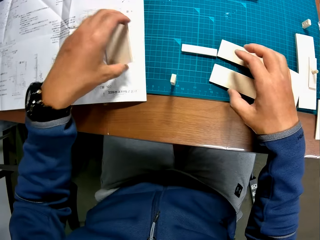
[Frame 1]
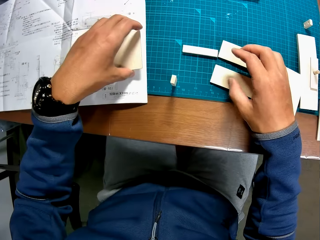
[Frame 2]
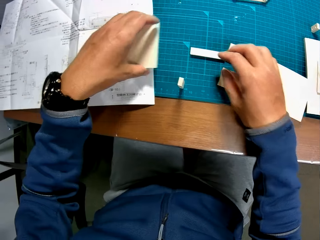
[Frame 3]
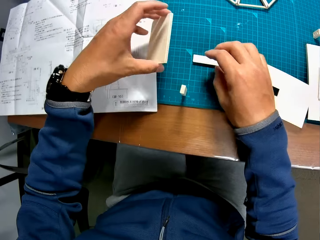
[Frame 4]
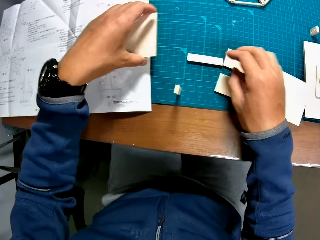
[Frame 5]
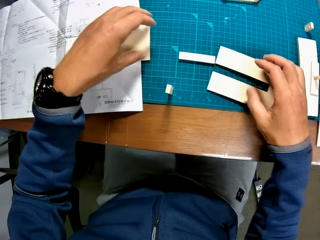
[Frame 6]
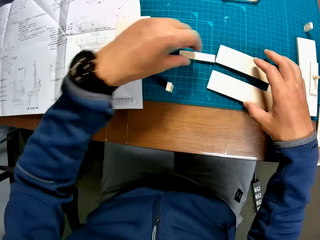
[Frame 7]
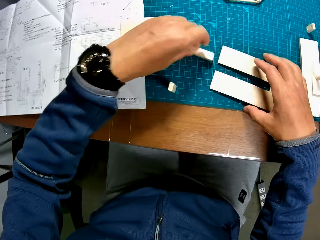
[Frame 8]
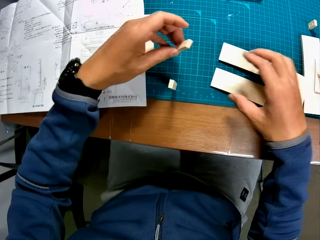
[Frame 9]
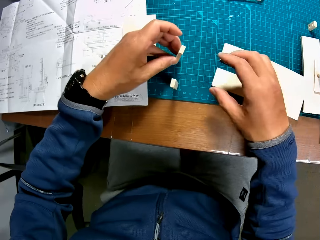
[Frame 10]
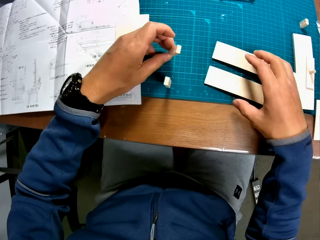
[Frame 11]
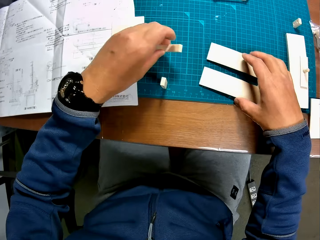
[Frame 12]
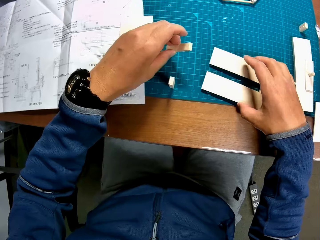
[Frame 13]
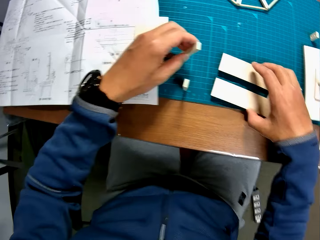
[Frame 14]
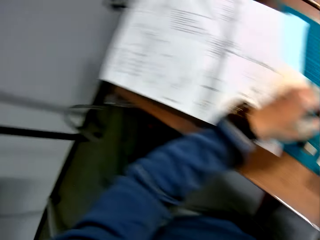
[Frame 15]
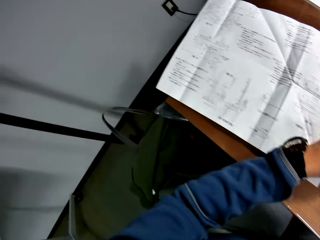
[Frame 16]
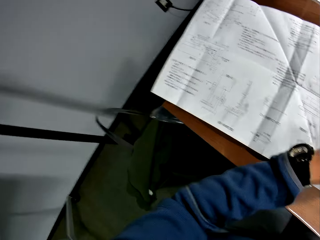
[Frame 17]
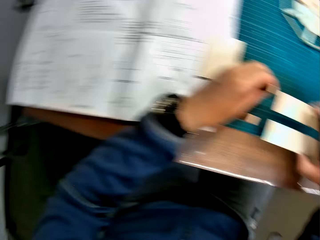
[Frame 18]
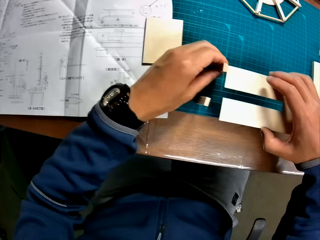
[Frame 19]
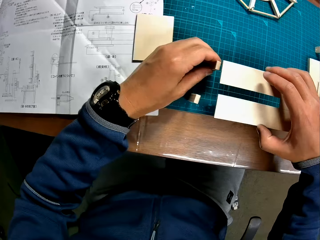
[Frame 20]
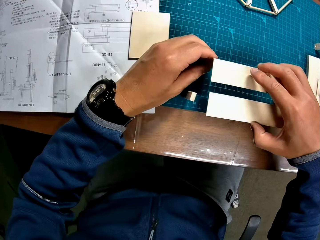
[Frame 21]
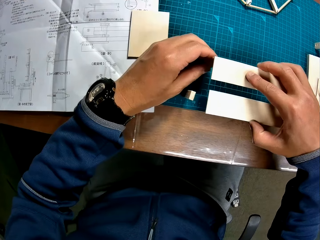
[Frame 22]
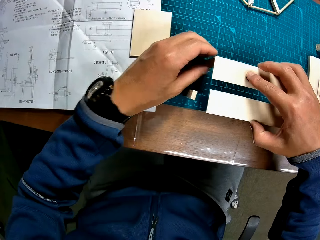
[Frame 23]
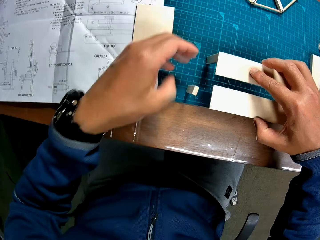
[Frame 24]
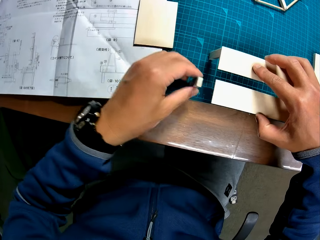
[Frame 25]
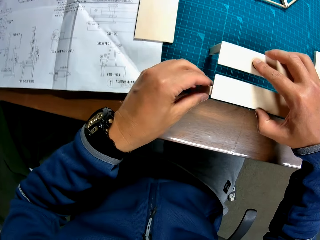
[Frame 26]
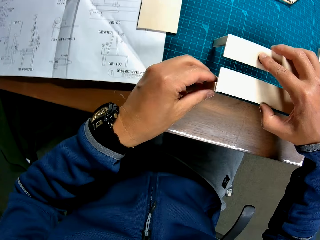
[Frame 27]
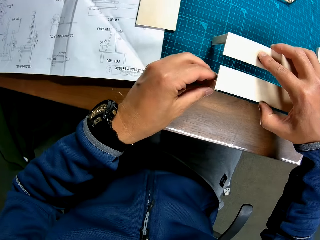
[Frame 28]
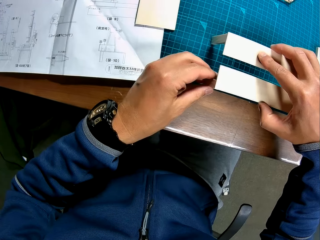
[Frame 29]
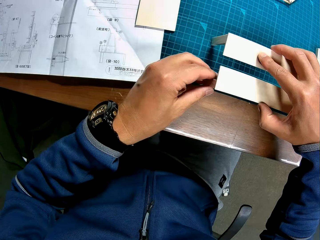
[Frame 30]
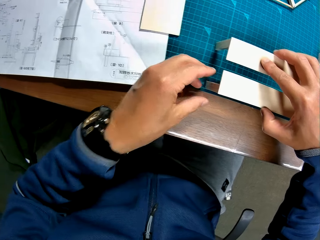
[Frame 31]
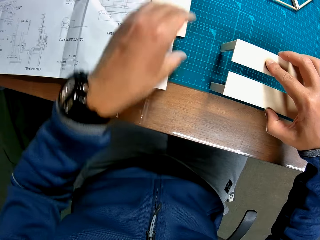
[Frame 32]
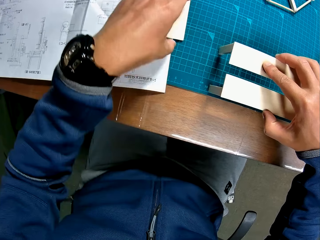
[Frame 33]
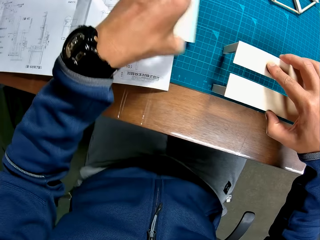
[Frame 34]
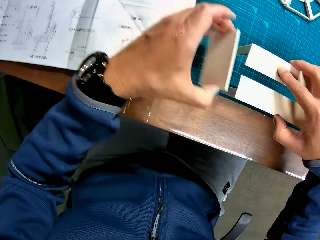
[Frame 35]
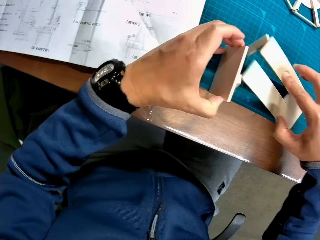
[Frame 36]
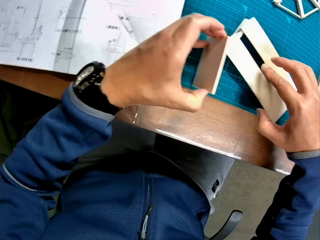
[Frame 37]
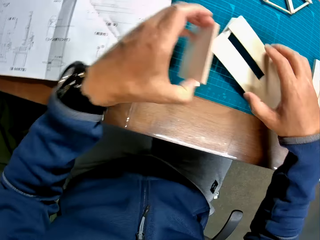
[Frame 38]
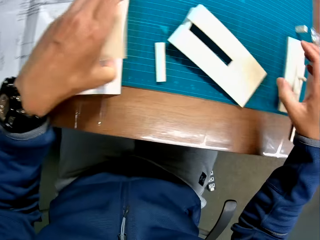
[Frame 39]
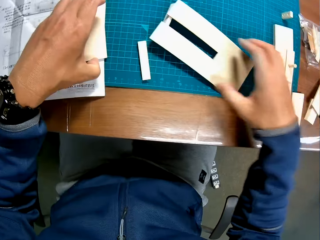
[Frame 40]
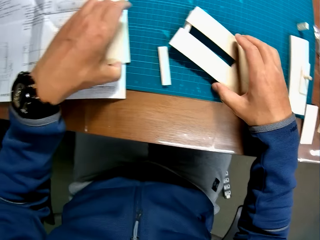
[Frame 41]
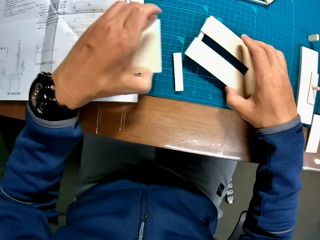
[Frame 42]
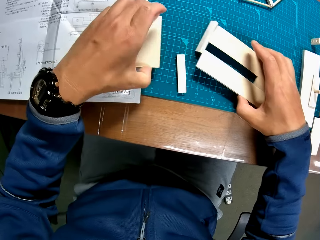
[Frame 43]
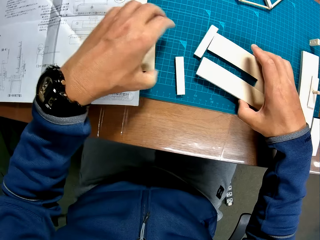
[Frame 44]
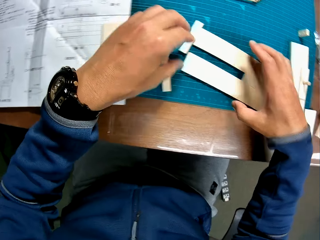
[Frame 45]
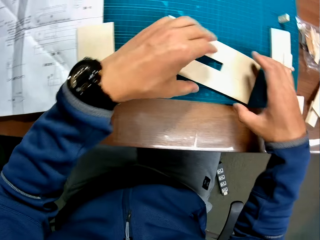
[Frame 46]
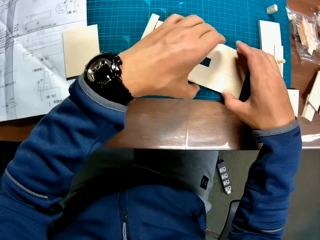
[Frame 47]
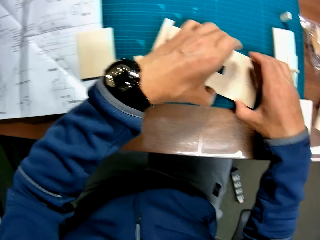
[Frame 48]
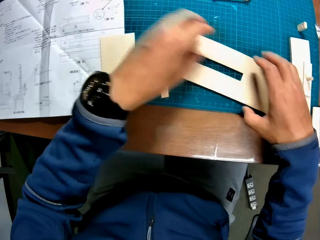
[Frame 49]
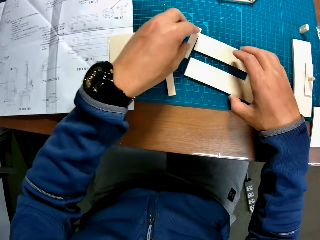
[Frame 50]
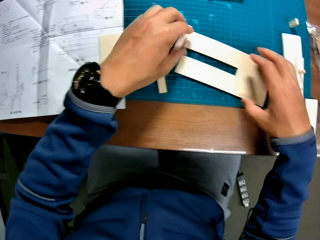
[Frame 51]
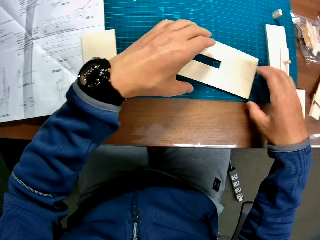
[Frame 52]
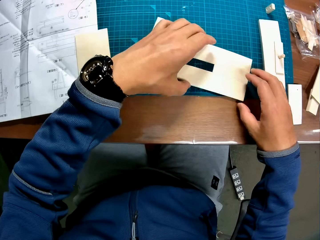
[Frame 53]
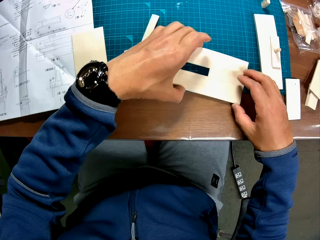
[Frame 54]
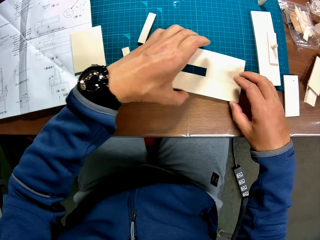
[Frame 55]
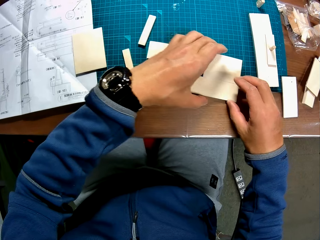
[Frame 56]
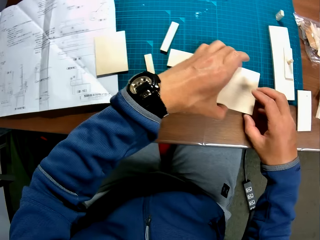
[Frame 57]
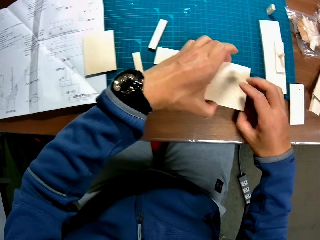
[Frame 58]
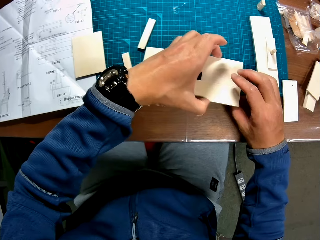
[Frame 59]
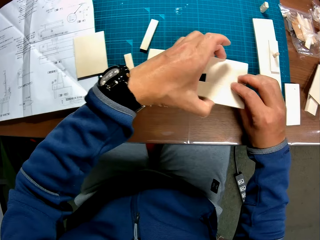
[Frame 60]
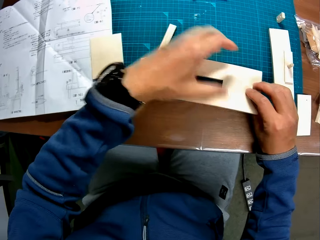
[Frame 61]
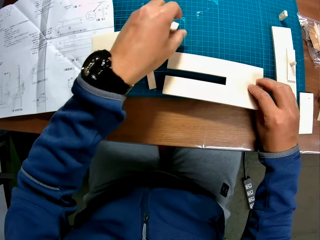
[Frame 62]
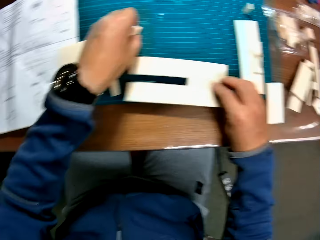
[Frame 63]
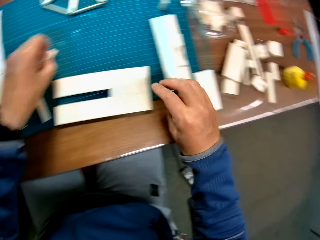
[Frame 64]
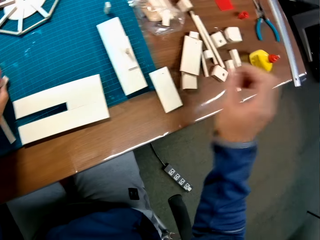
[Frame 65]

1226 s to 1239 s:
The camera wearer drops the piece of mechanical model in his left hand on the table. He picks a piece of mechanical model from the table with his left hand and picks a piece of mechanical model from the table with his right hand. He looks at the paper. He places the piece of mechanical model in his right hand on the piece of mechanical model in his left hand. He repositions a piece of mechanical model on the table with his left hand. He puts the pieces of wood or mechanical model together. He picks a piece of mechanical model from the table with his left hand. He drops the piece of mechanical model in his left hand on the table. He touches pieces of mechanical model on the table with his hands. He moves the piece of wood on the table.

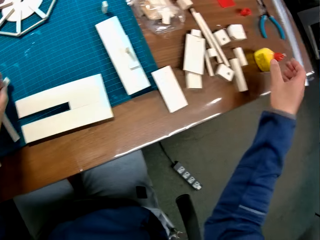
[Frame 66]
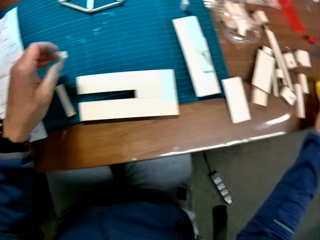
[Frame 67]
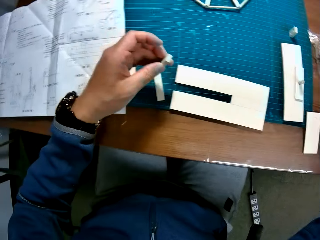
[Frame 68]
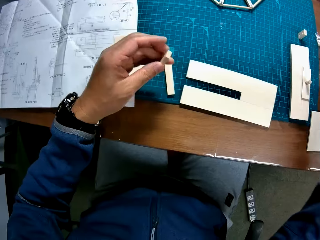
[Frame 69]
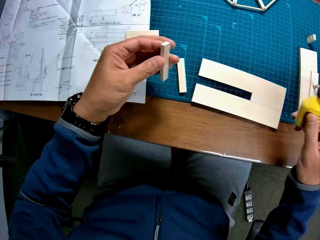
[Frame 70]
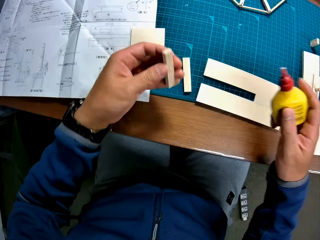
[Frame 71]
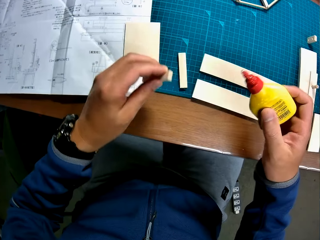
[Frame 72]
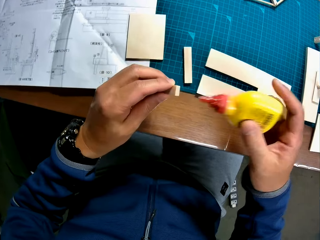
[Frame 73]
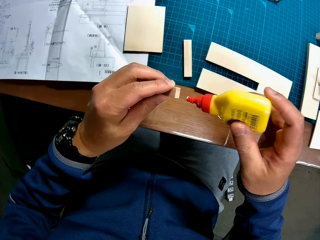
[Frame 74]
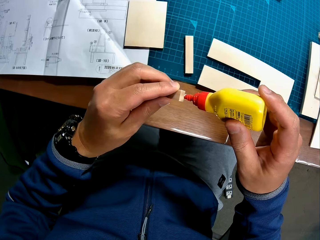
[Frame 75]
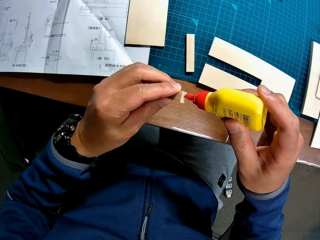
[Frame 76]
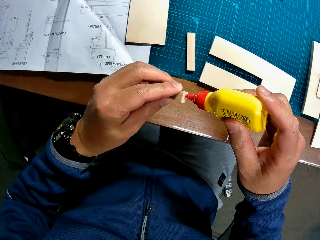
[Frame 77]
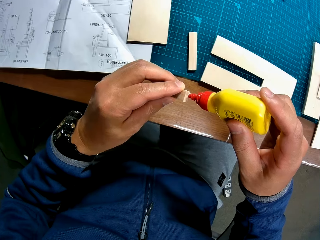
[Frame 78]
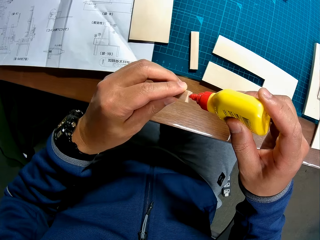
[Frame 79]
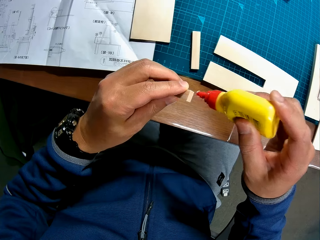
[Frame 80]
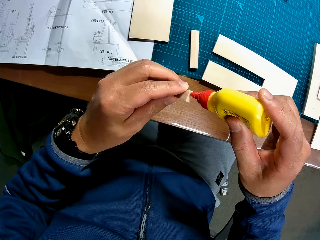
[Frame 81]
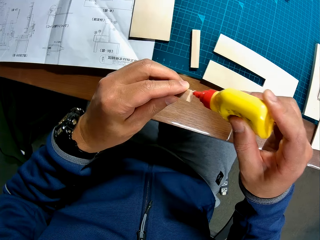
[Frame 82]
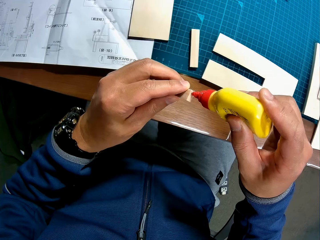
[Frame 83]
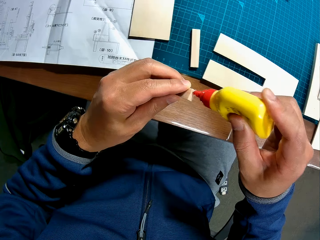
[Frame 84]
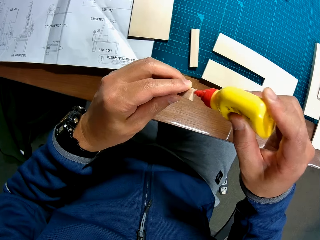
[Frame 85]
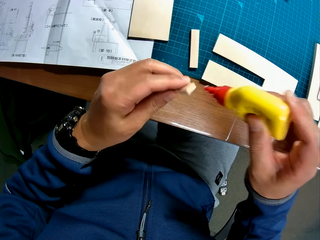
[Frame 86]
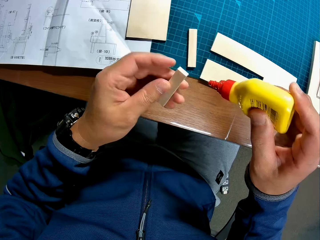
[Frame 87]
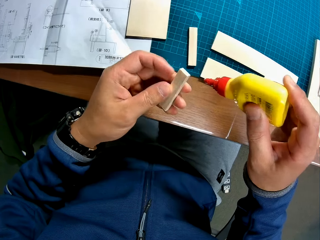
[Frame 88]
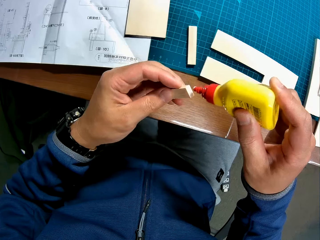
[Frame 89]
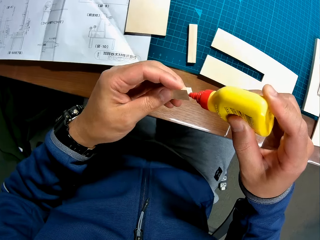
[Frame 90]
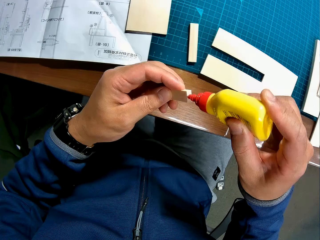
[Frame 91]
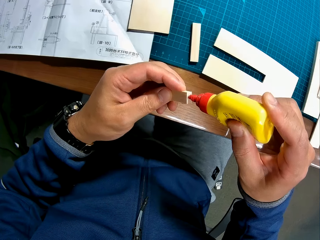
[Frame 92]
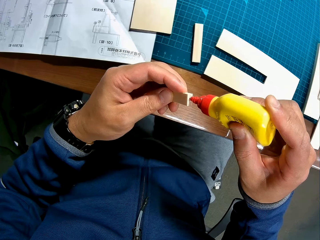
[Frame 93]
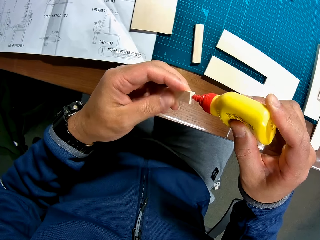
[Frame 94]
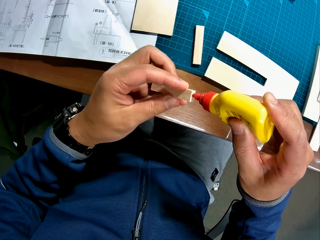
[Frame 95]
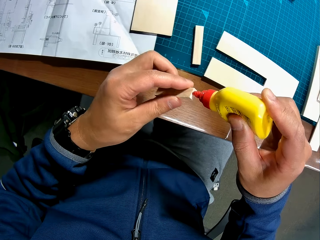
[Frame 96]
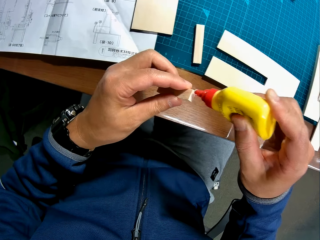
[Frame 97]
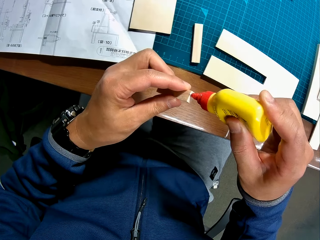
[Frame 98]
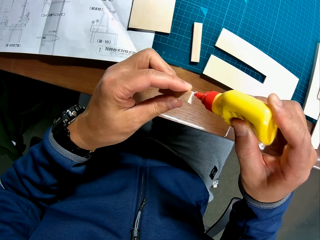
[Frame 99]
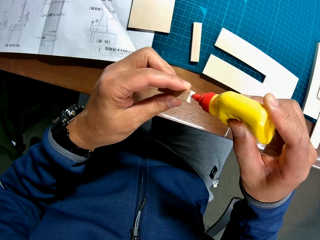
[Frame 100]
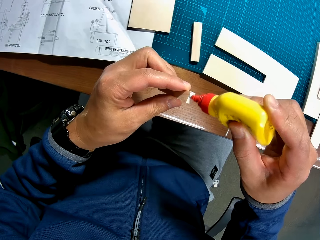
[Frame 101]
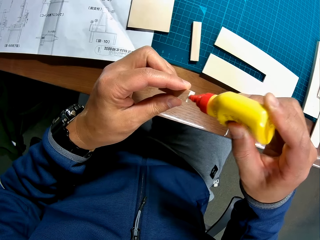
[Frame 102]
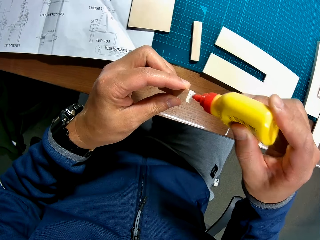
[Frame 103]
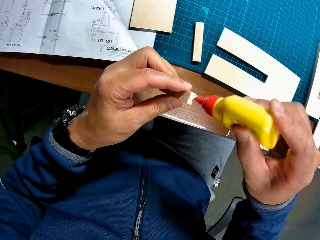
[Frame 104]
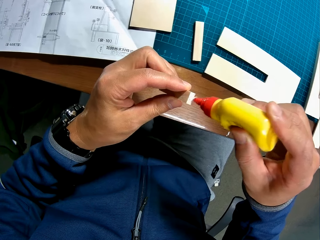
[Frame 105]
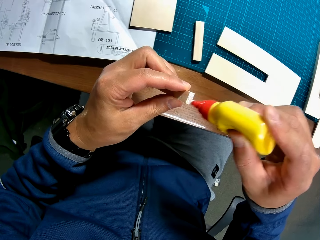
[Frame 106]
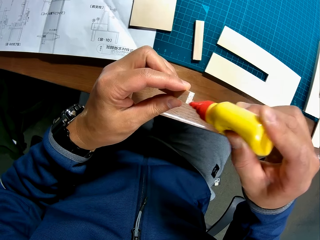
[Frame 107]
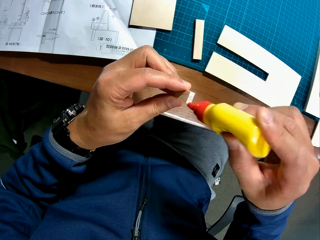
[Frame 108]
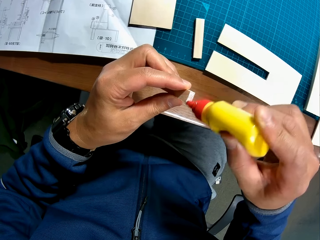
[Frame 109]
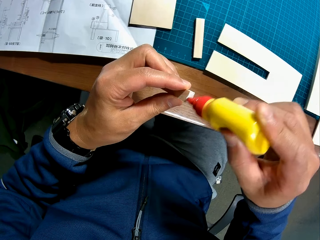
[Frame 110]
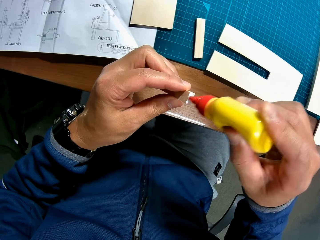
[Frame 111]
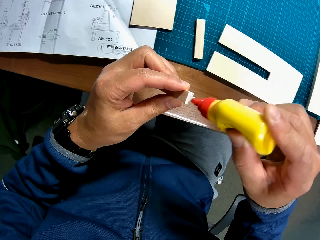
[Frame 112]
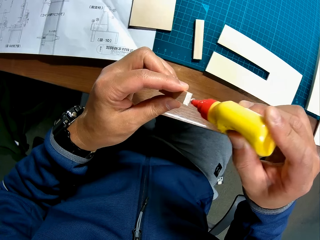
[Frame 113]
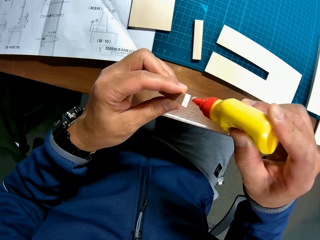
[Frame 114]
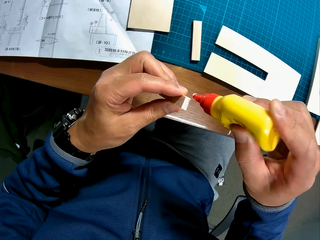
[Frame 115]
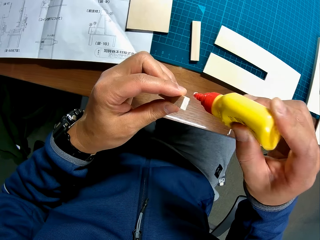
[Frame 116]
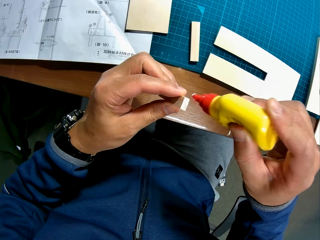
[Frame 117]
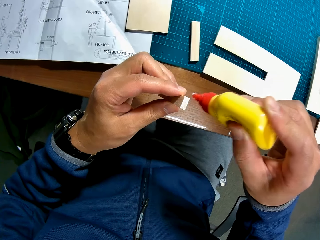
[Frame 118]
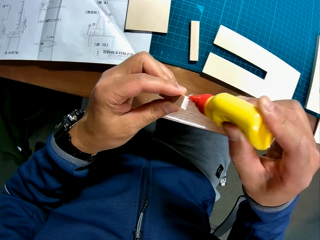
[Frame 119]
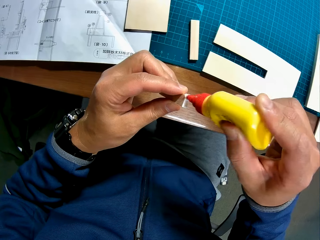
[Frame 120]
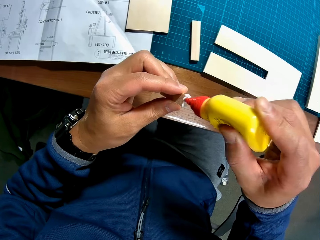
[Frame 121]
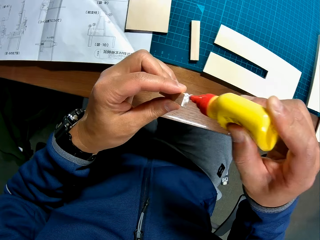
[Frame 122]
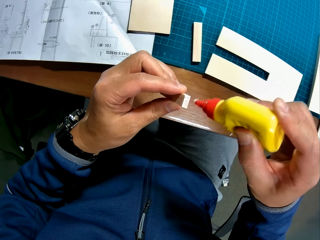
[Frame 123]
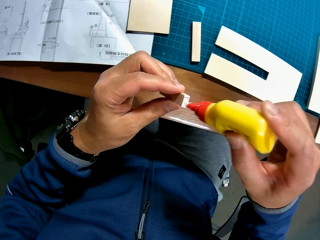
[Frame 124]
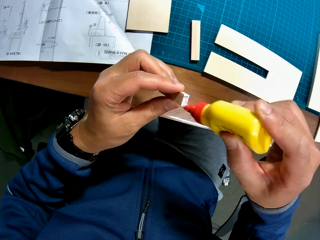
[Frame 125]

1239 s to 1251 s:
The camera wearer picks up a glue from the table with his right hand. He picks up the piece of wood or mechanical model. He applies the glue to the piece of mechanical model in his left hand.
